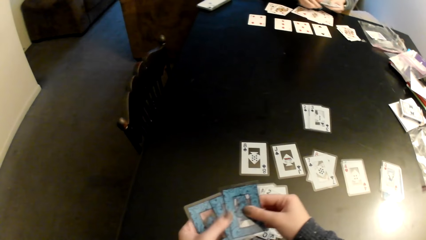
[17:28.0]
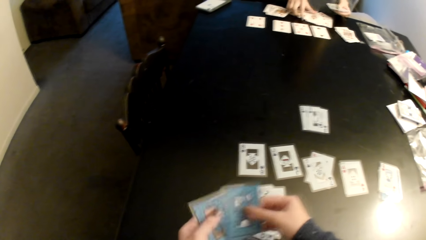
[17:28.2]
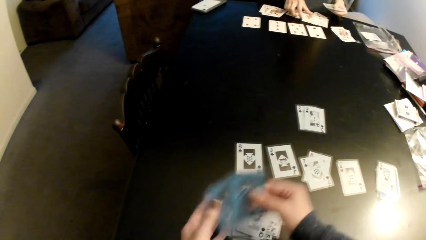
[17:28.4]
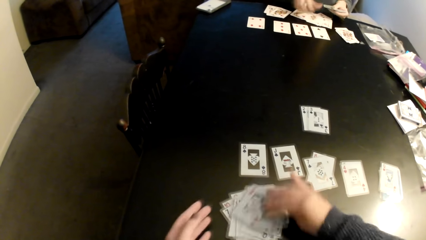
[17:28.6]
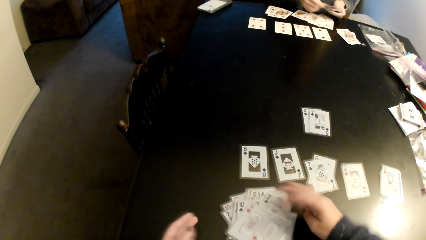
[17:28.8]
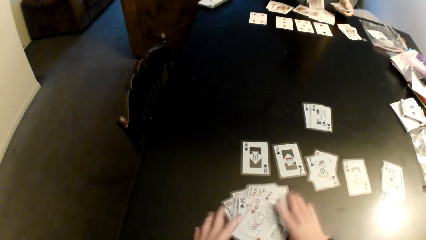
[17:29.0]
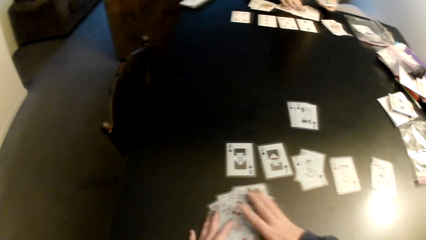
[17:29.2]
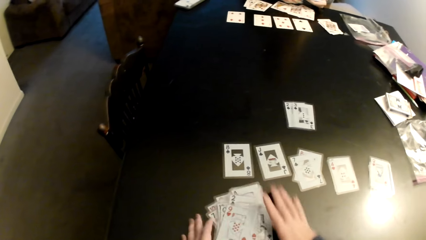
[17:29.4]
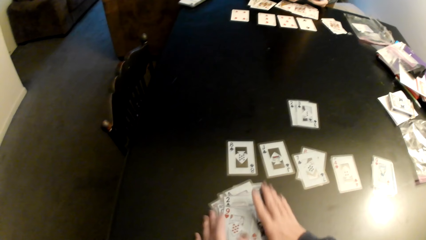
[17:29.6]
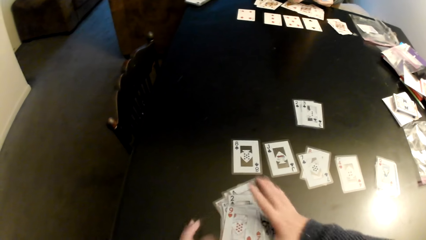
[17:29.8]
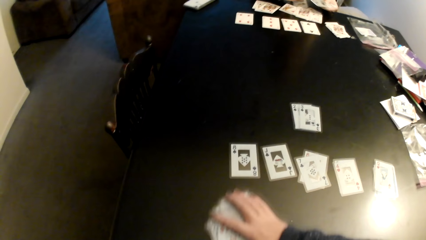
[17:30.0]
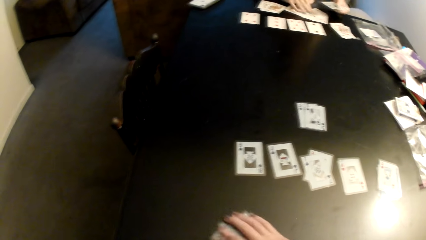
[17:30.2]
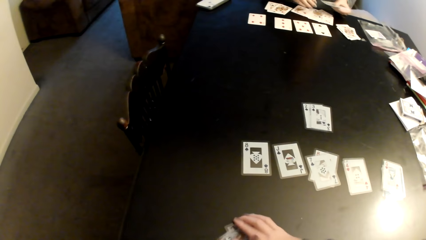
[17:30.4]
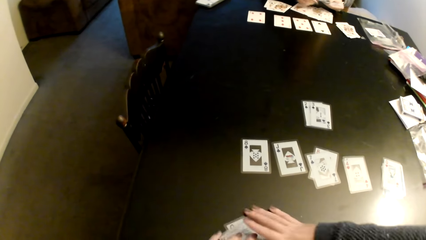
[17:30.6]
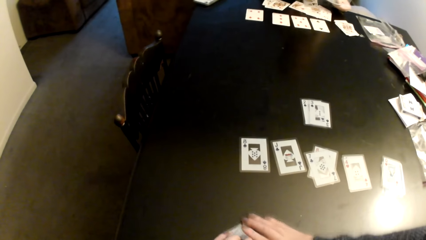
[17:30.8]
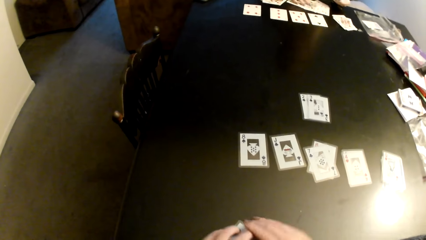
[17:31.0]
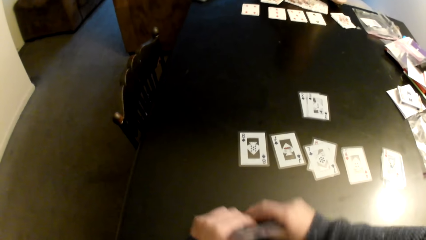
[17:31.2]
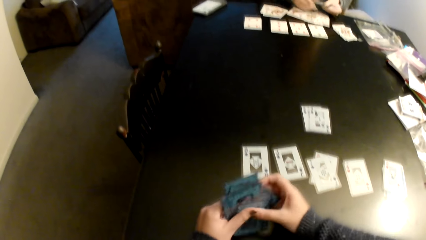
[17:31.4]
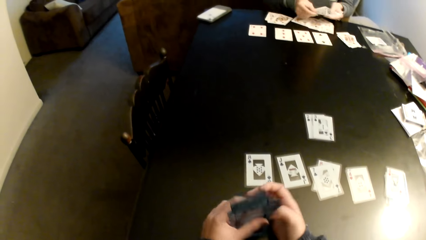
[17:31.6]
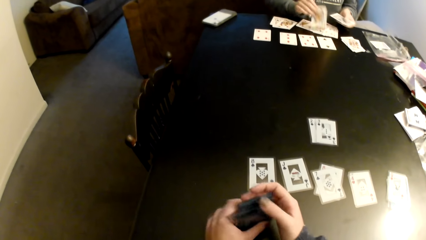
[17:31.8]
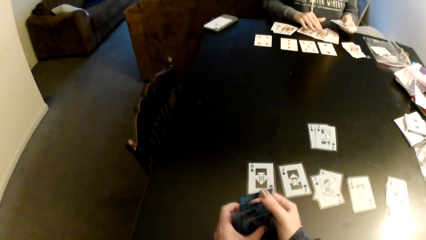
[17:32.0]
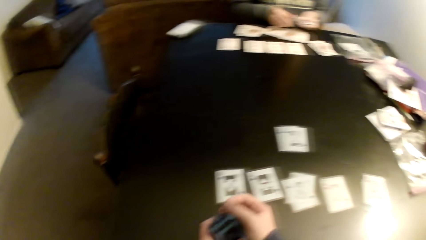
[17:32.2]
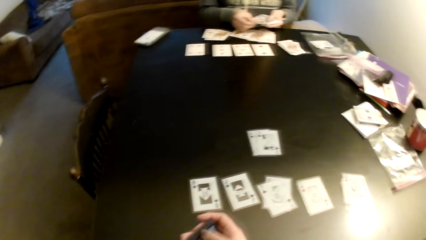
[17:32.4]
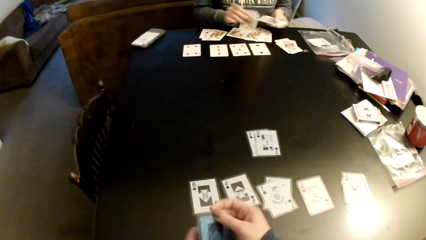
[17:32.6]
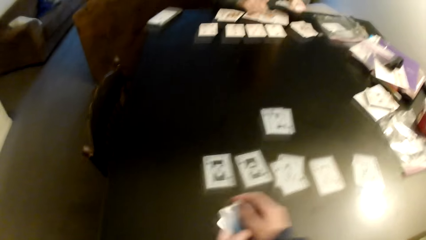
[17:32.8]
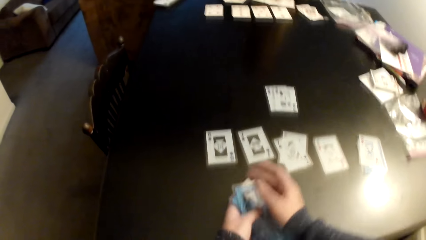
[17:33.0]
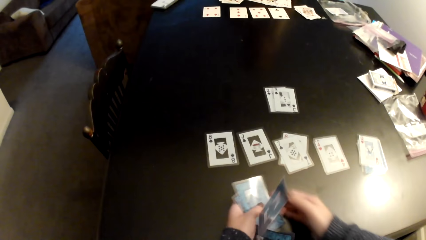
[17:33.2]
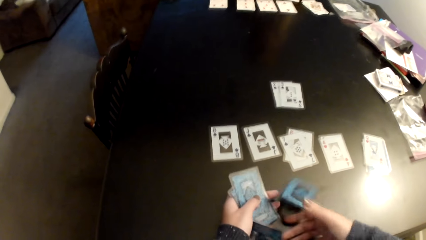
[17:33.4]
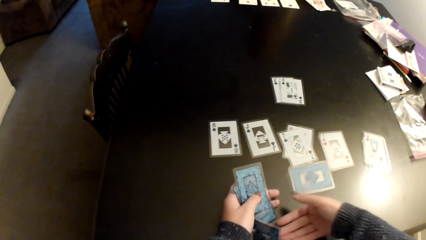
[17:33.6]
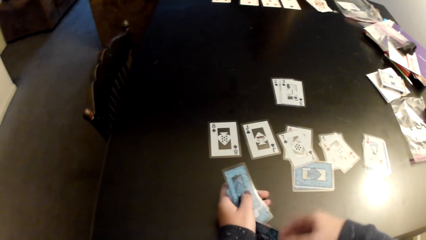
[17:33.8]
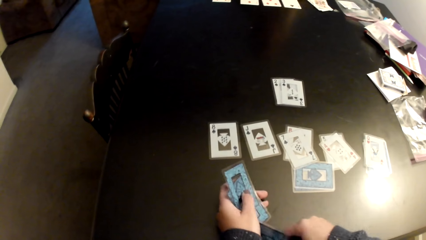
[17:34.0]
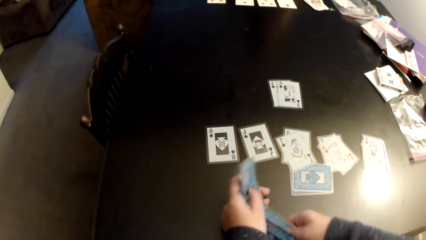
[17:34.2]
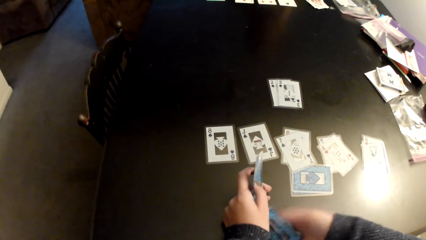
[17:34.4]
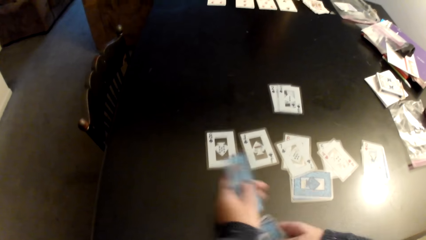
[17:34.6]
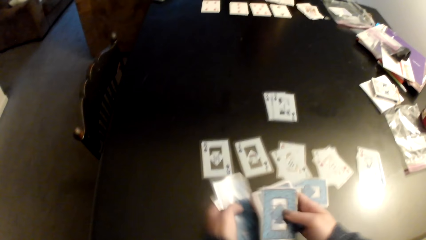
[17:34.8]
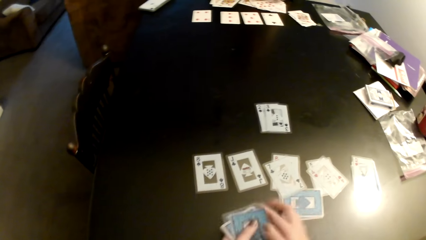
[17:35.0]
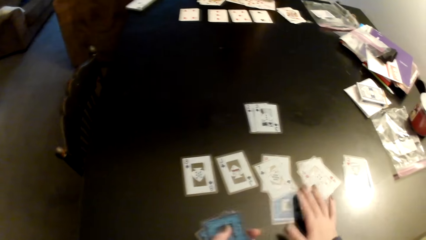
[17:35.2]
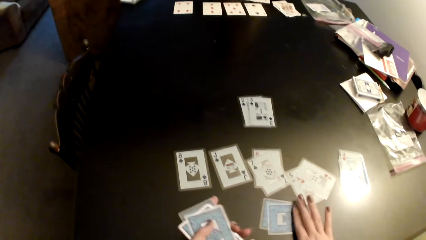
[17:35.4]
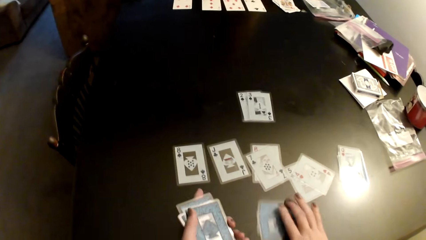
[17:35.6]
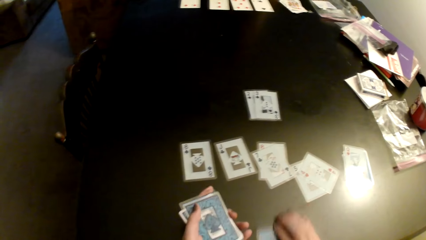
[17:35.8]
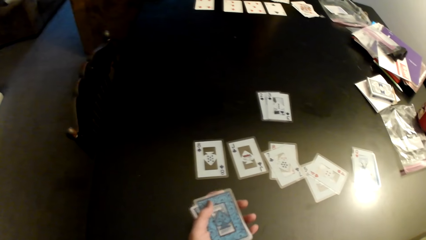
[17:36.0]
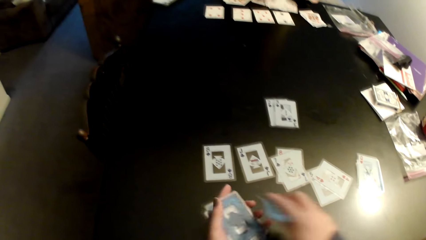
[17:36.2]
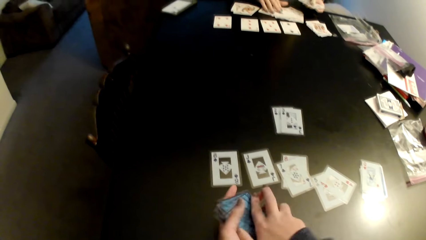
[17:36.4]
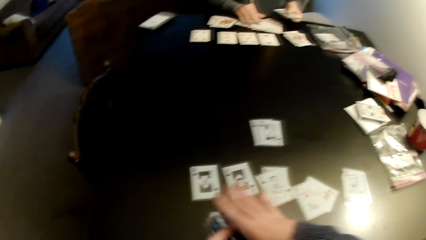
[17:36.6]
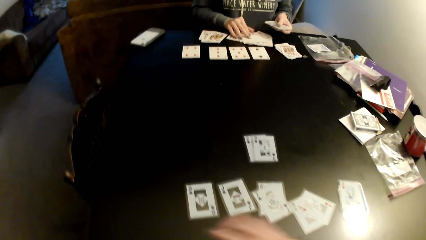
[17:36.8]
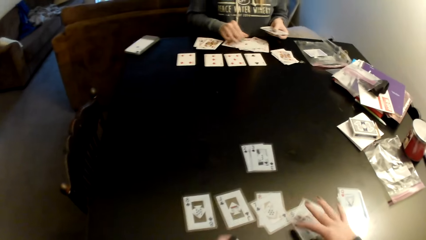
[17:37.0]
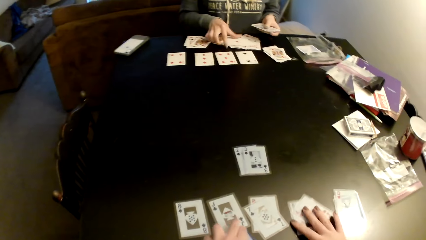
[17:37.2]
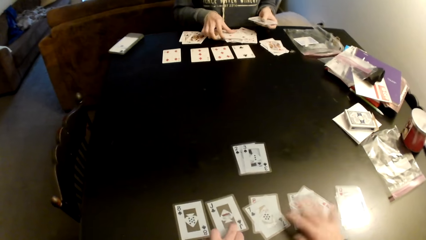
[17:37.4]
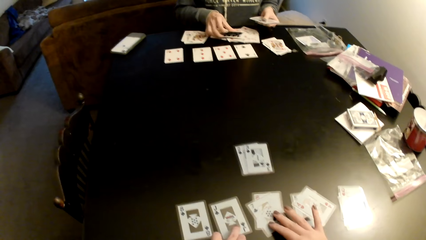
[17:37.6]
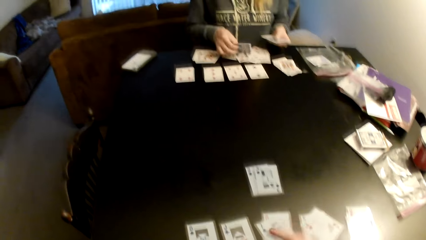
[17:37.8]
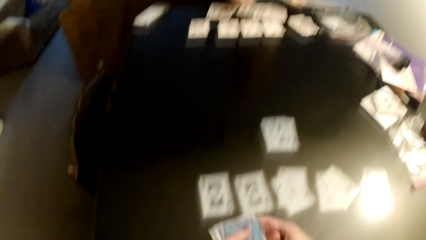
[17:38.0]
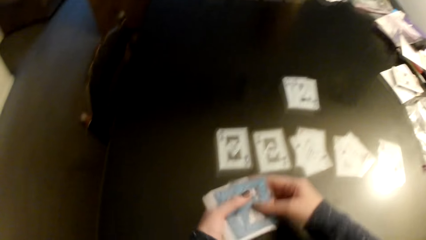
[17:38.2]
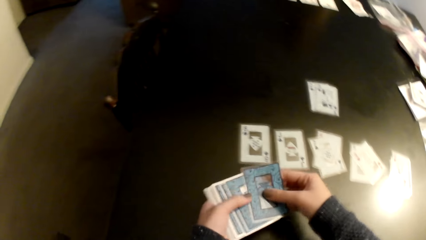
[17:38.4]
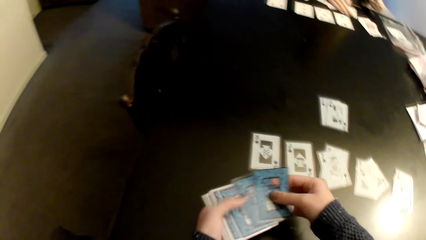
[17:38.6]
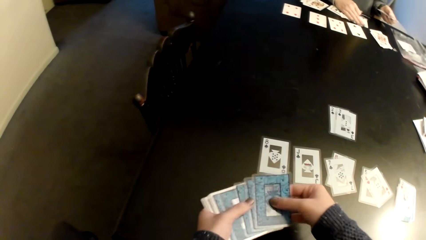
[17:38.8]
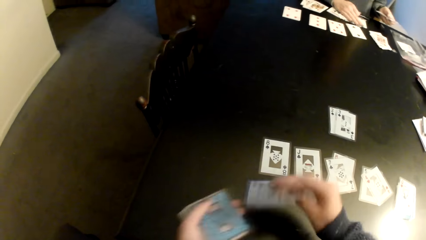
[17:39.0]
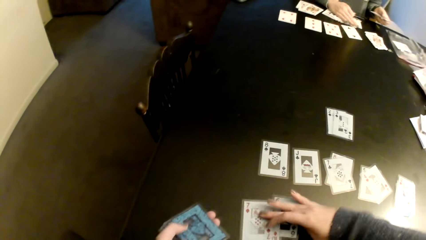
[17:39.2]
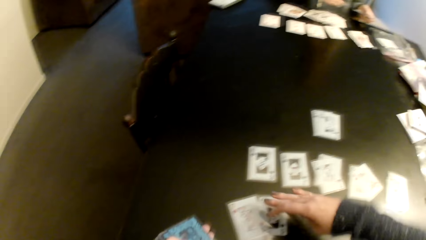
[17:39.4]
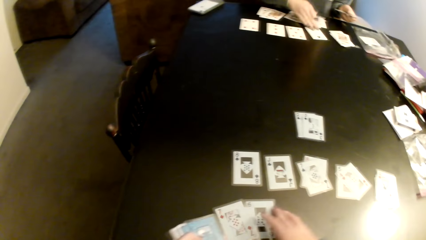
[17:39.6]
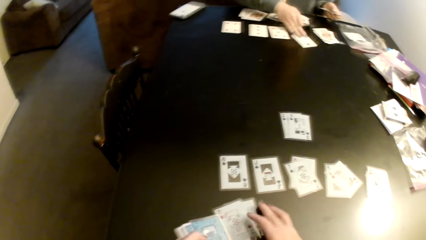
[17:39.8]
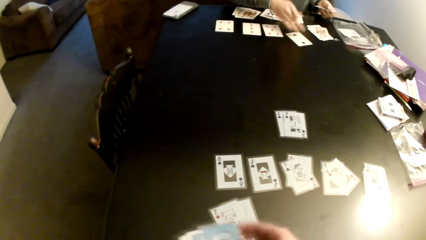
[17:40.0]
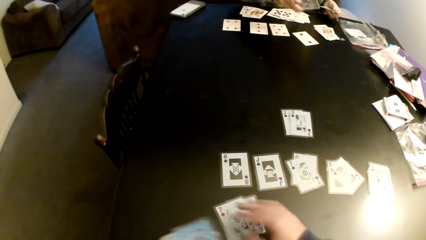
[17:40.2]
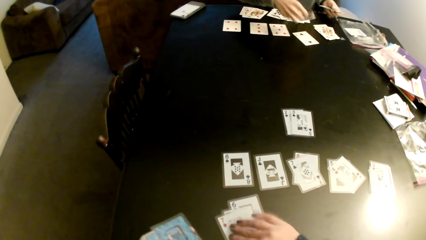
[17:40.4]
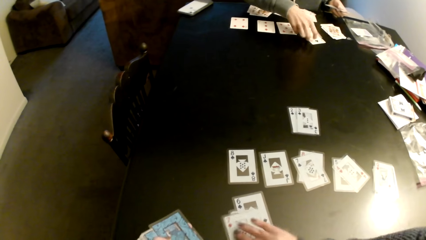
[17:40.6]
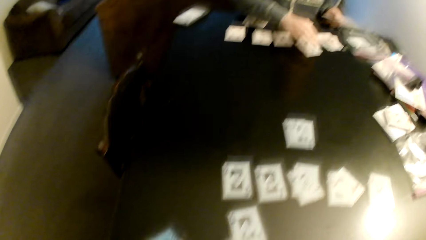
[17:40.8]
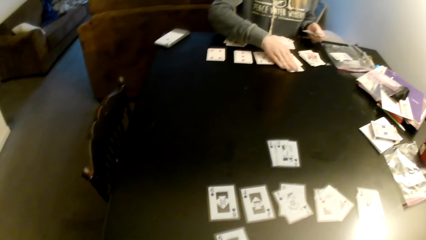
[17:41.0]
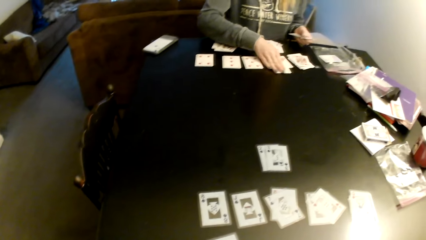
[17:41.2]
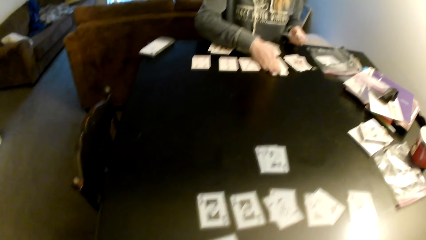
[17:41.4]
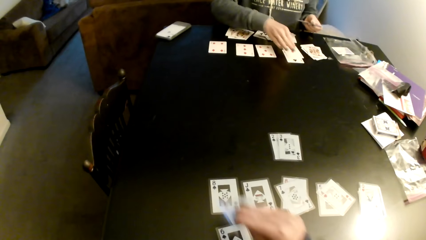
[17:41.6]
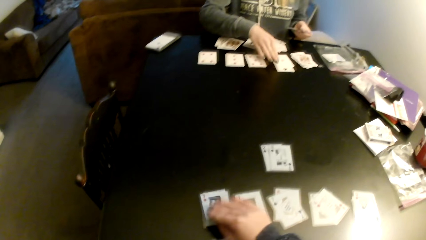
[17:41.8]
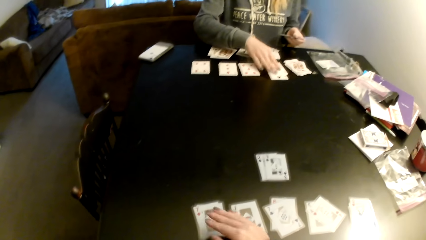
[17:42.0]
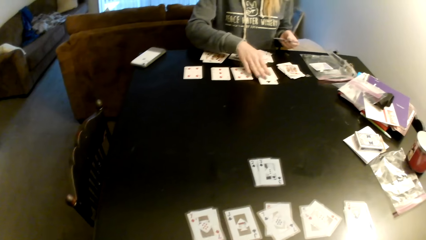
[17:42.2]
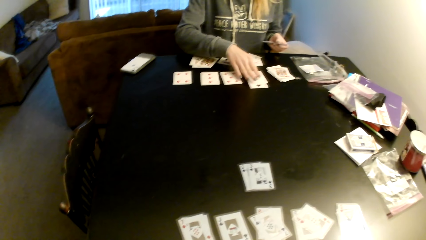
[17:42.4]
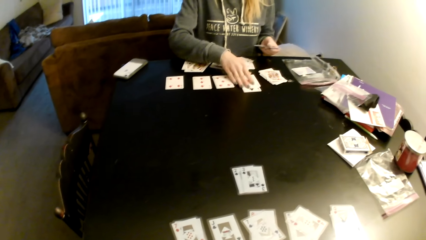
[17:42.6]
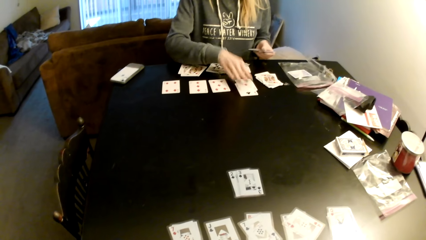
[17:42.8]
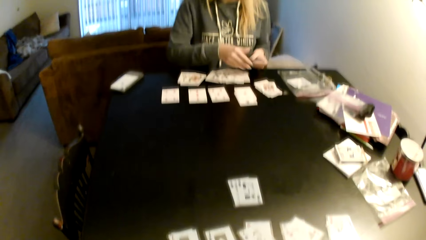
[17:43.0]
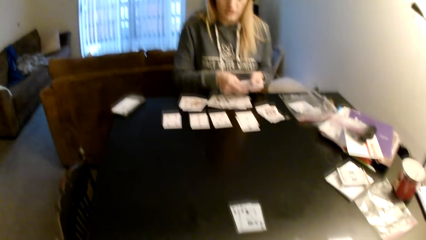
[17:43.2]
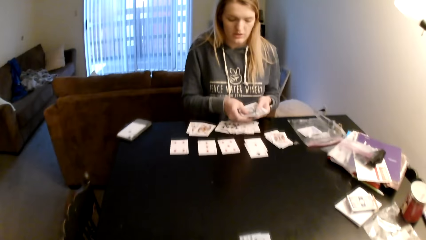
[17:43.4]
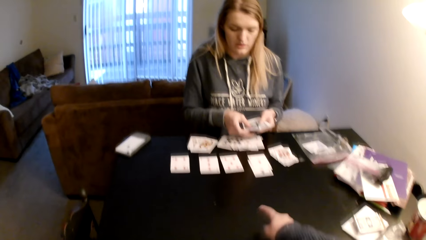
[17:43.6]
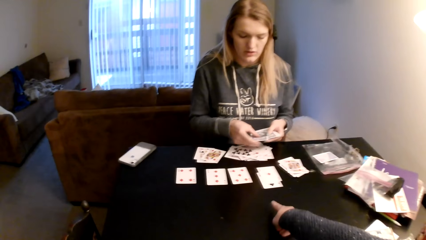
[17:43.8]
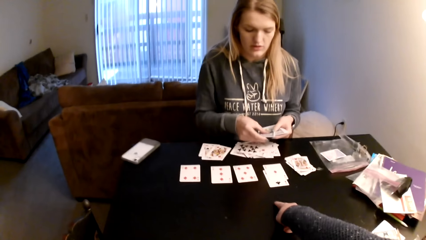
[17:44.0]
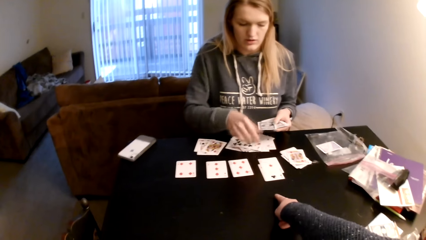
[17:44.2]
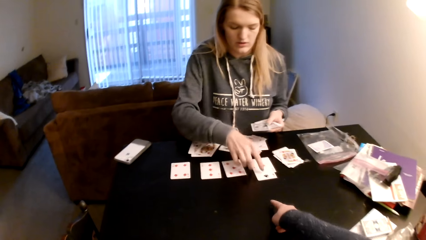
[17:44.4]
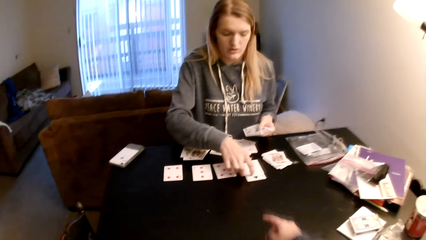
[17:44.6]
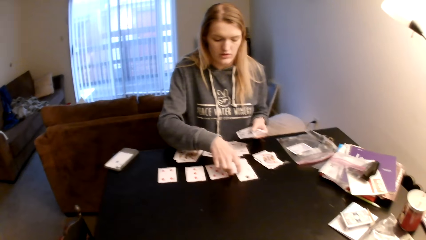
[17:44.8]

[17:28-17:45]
The camera wearer picks up the cards. A woman puts down the cards on a table. The camera wearer puts the cards on the cards and collects the cards together. He adjusts the cards on the table and aligns the cards. The woman puts the card on a card and distributes the cards. The camera wearer picks up the cards, puts the cards on the cards, and aligns the cards. He checks the cards and pulls his hands off the cards. He picks up the cards from the table, puts the cards on the table, and aligns the cards. The woman puts down the cards on the table. The camera wearer picks up the cards and puts the cards on the cards. The woman checks the cards. The camera wearer moves the cards on the table. The woman holds the cards with both hands. The camera wearer gestures his hand.
